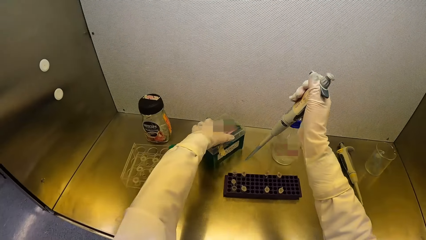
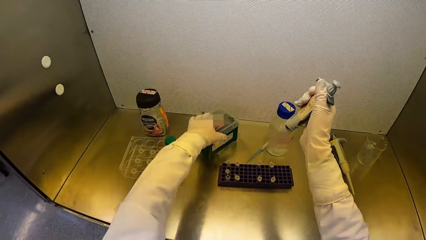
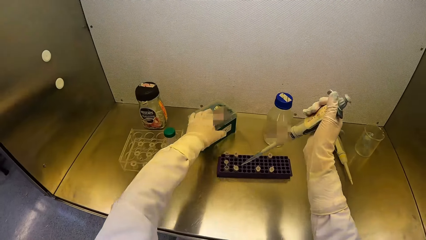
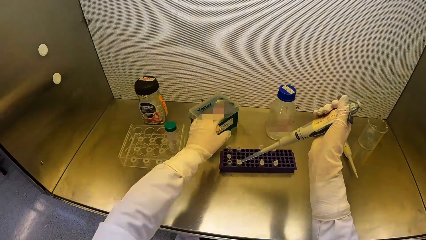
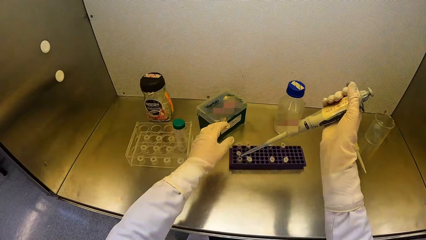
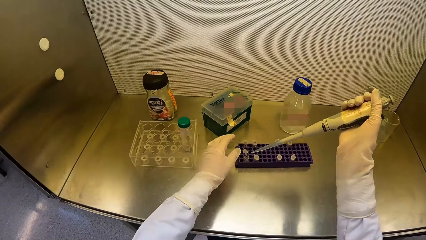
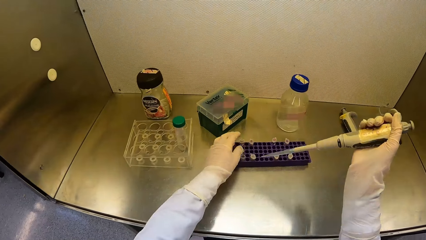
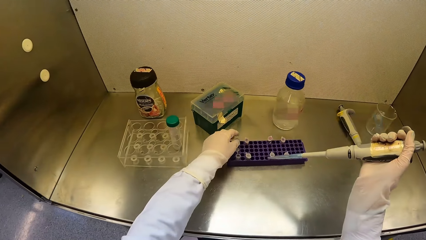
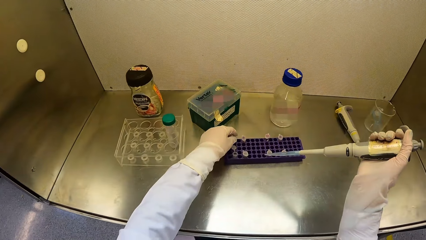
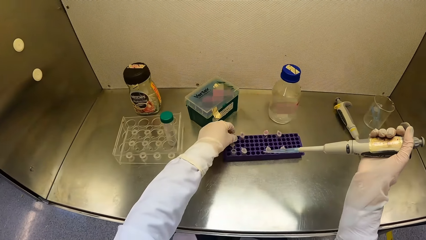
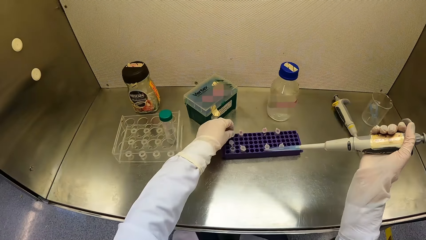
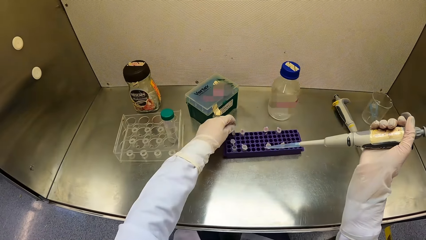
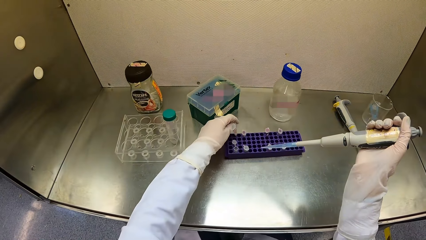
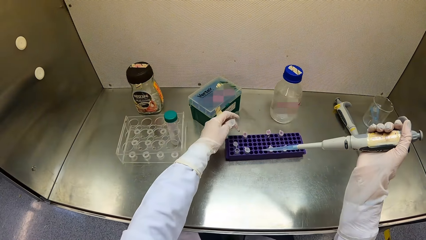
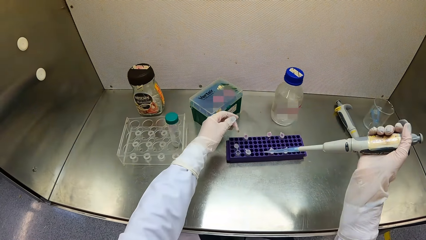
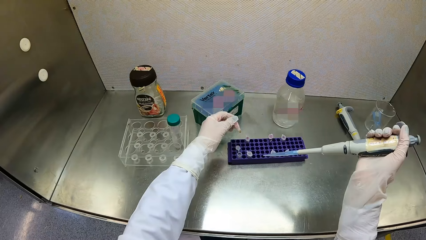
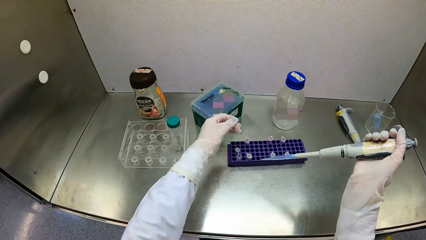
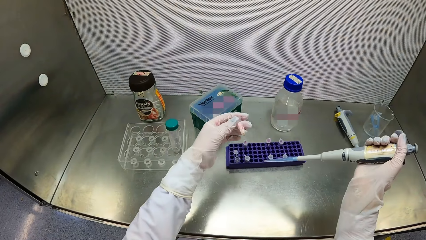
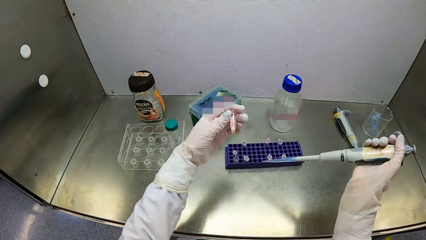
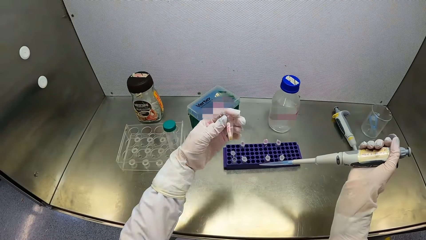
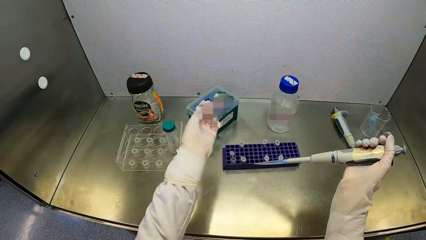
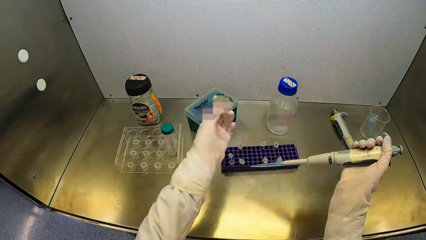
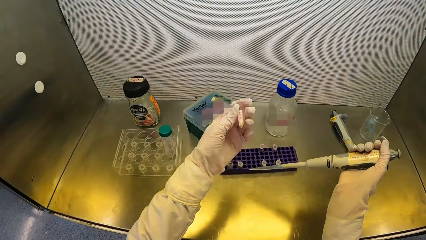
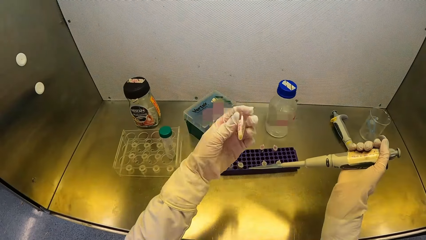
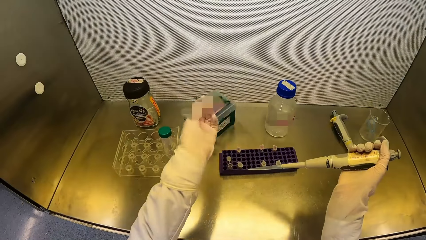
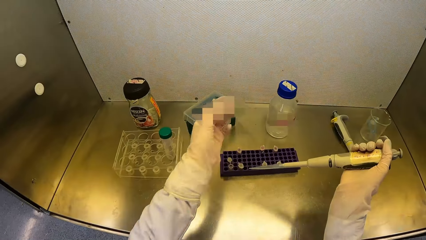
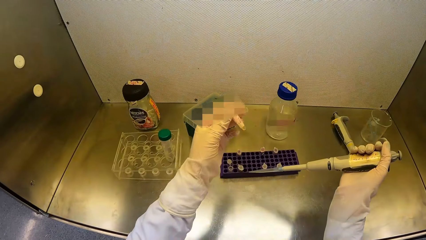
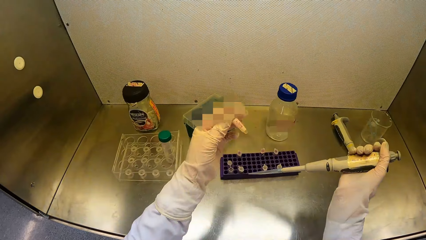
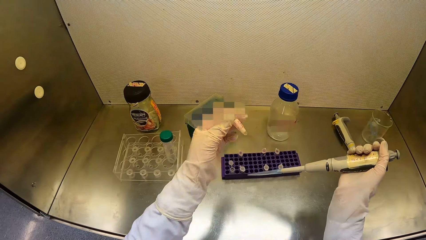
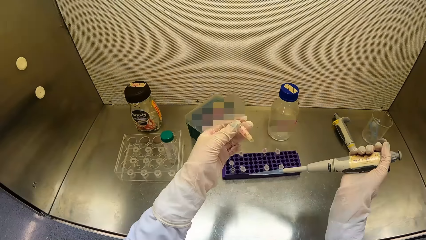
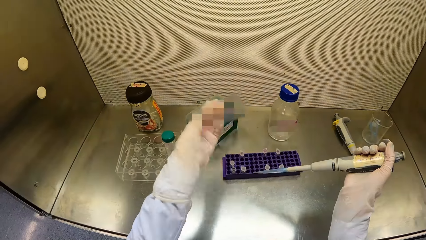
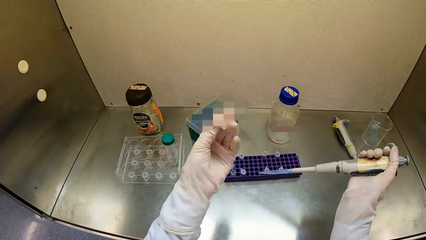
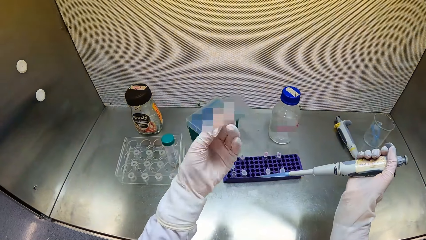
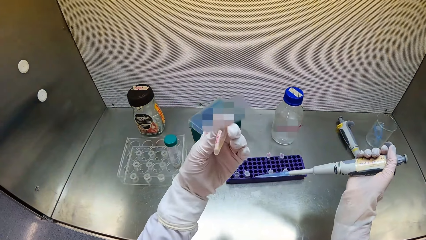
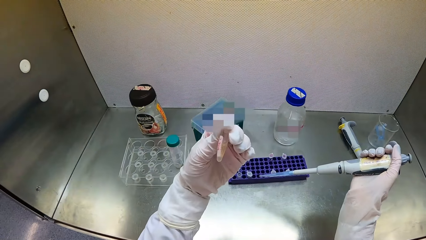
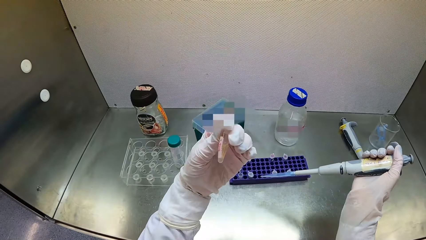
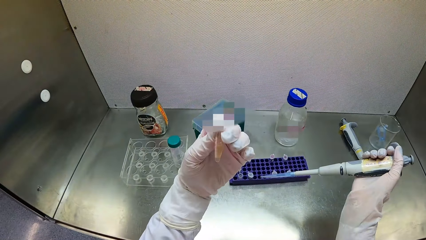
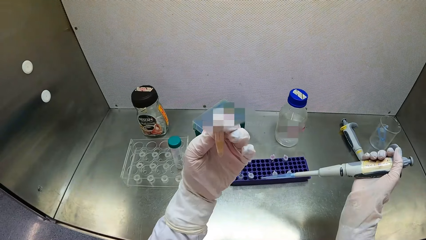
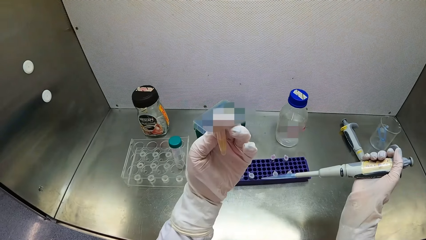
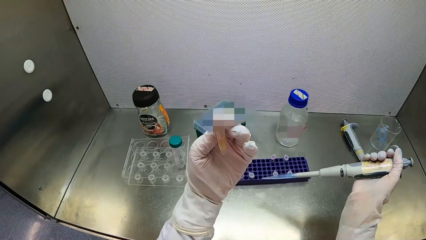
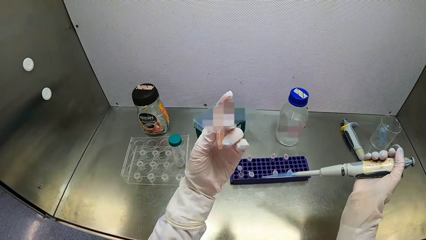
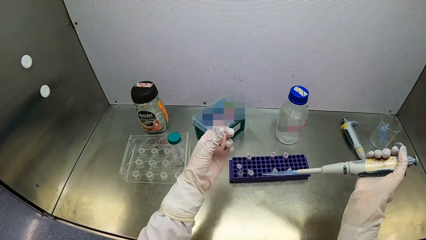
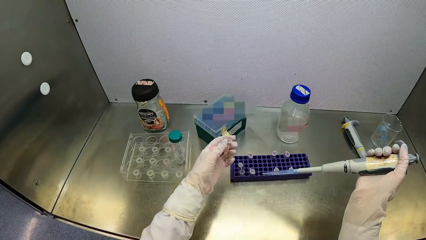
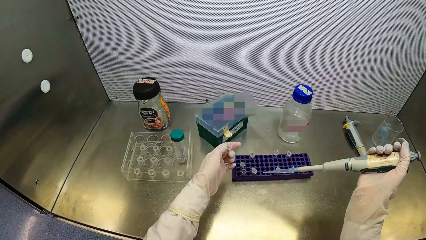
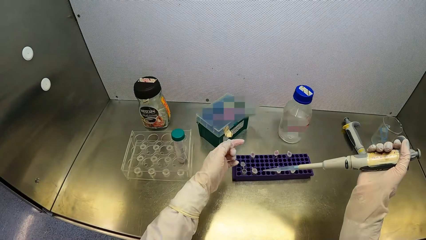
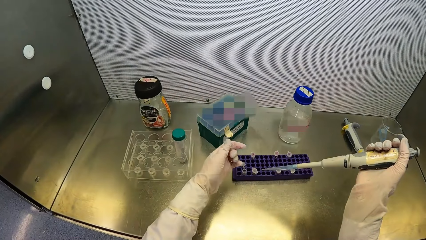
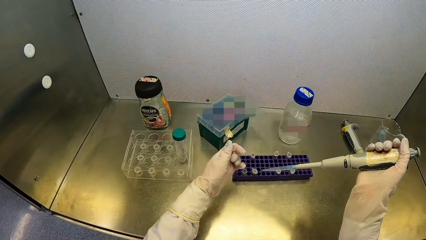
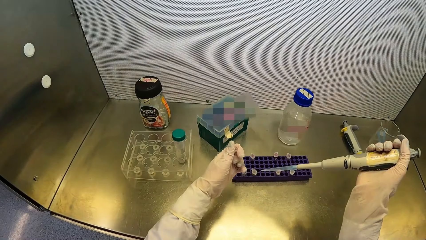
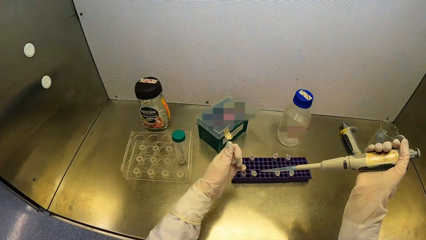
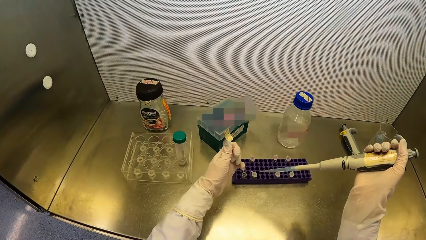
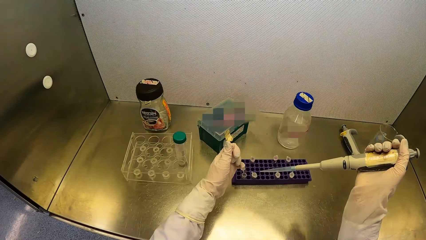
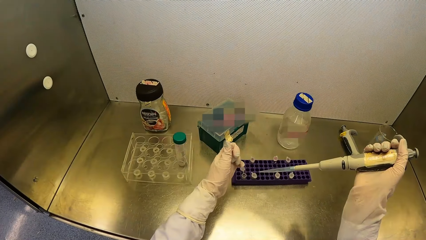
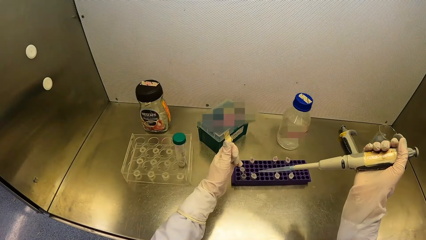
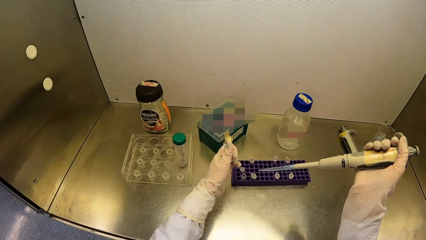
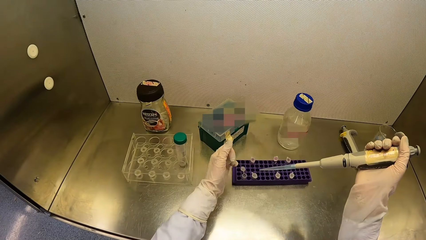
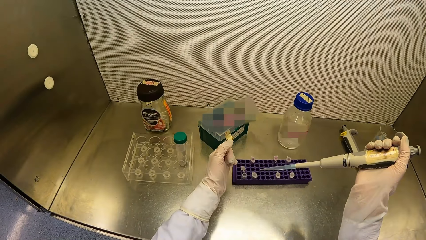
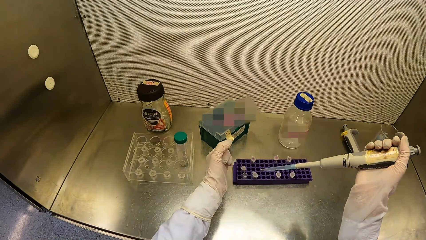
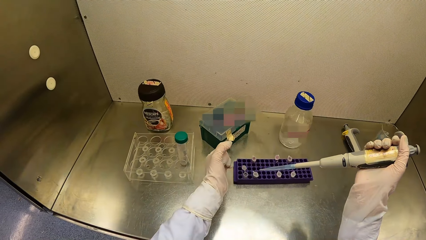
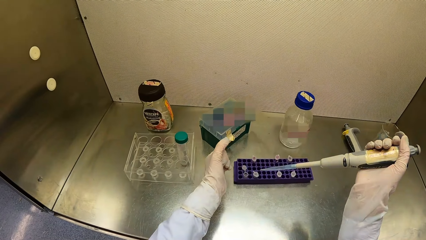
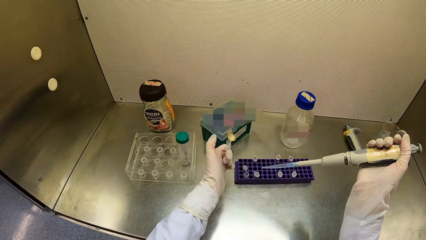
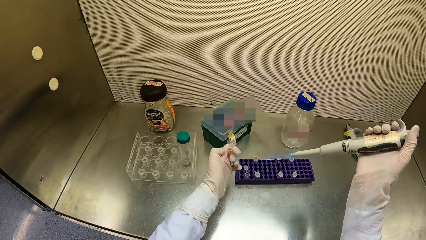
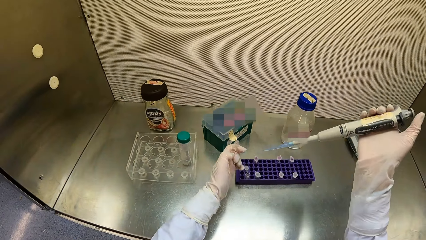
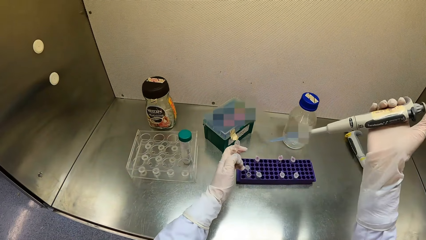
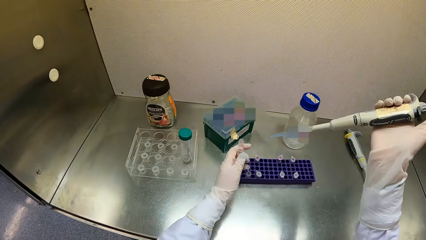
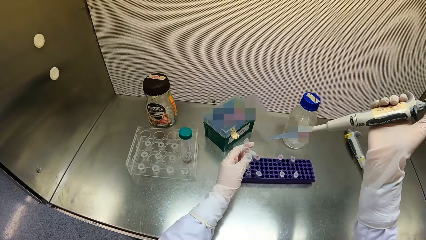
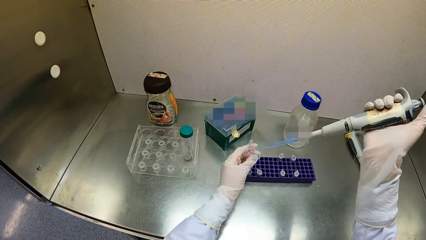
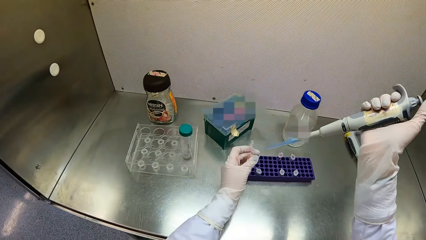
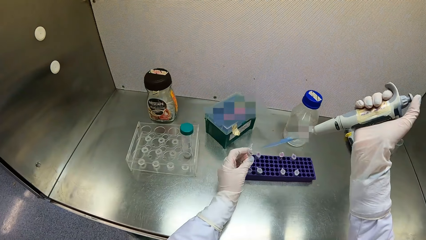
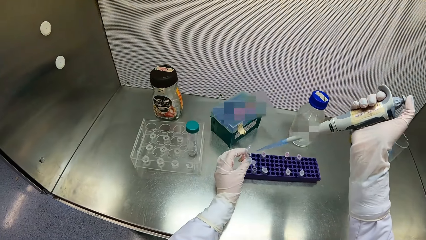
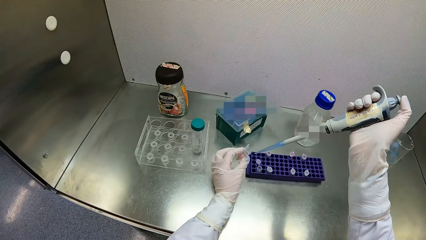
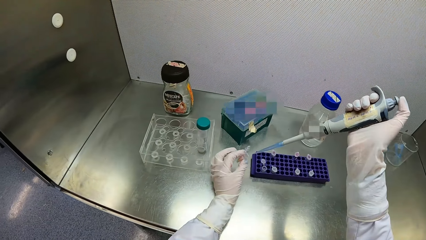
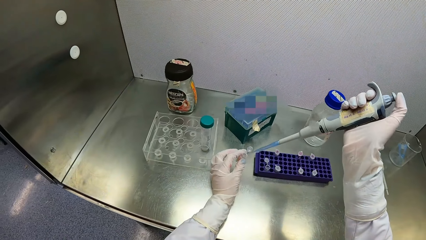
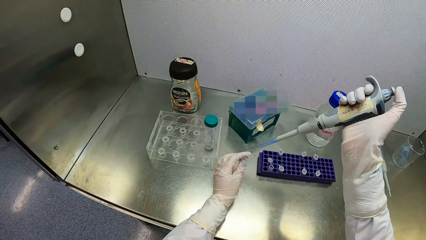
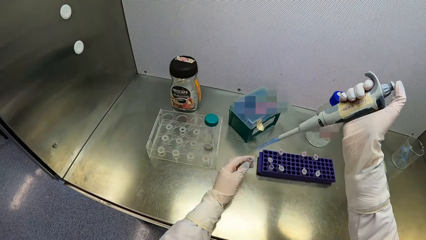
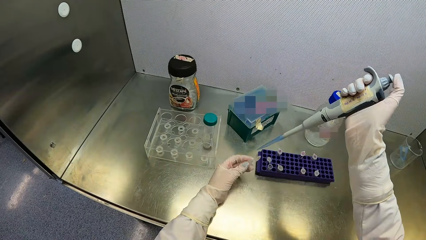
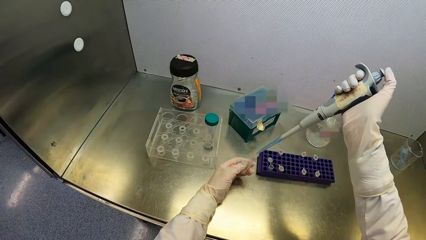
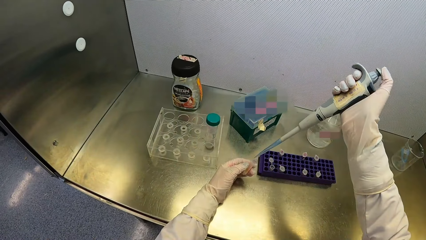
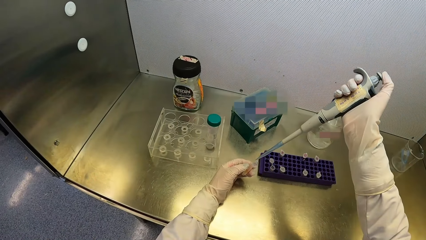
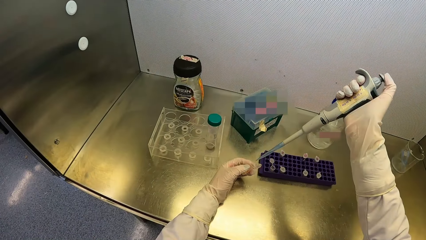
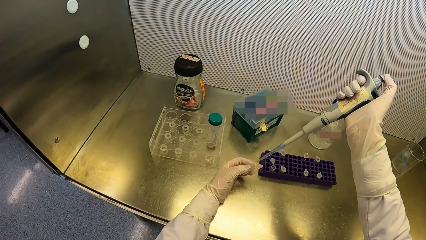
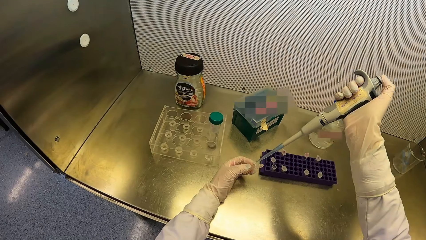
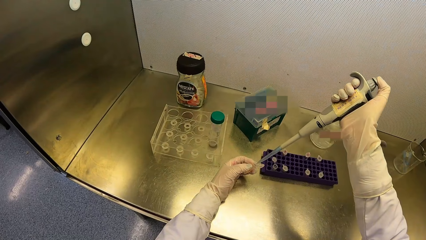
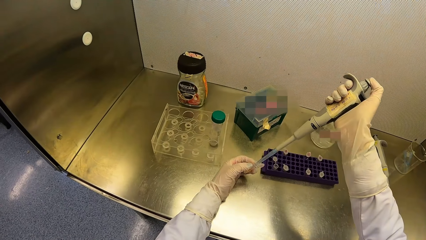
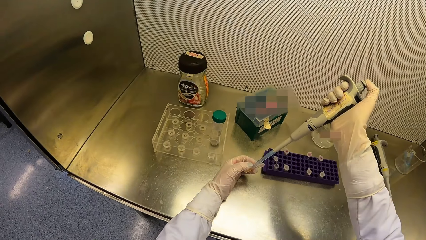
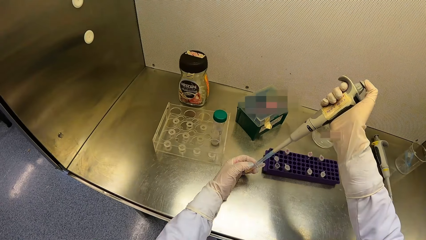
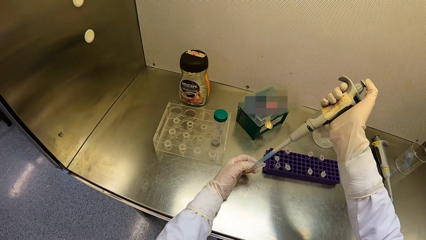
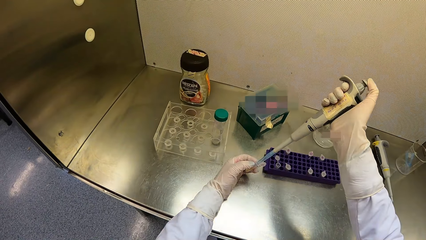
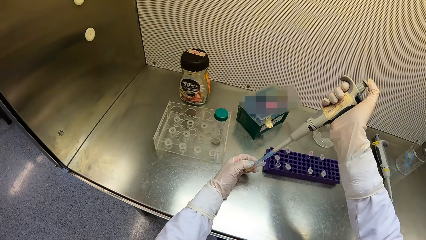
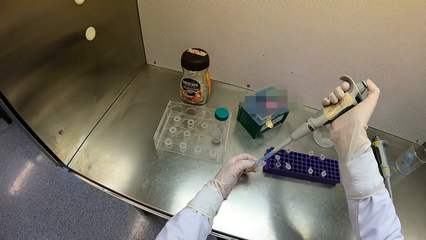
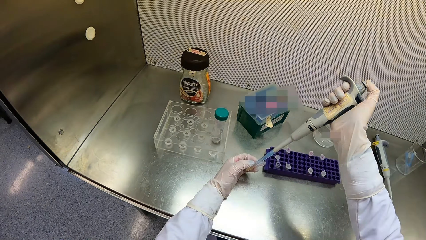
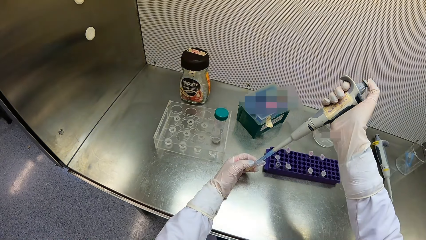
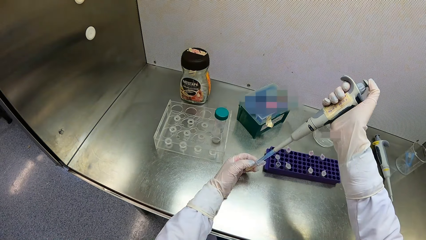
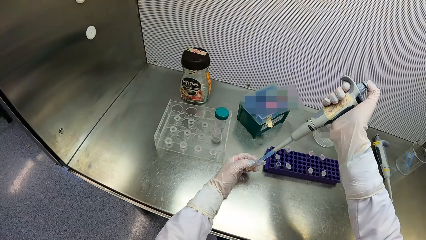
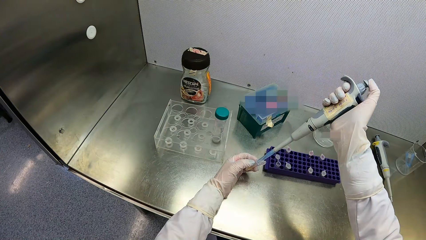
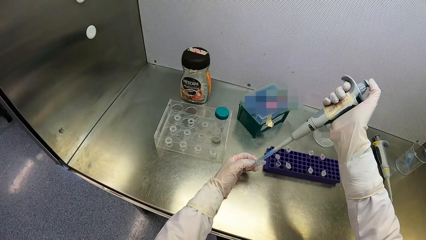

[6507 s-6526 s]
The camera wearer closes the test tube rack on the table with his left hand. He picks a test tube from the test tube crate on the table with his left hand. He shakes the test tube in his left hand. He checks the test tube and opens the test tube with his left hand. He inserts the tip of the micropipette in his right hand into the test tube in his left hand. He takes liquid from the test tube. He presses the push button of the micropipette in his right hand.
